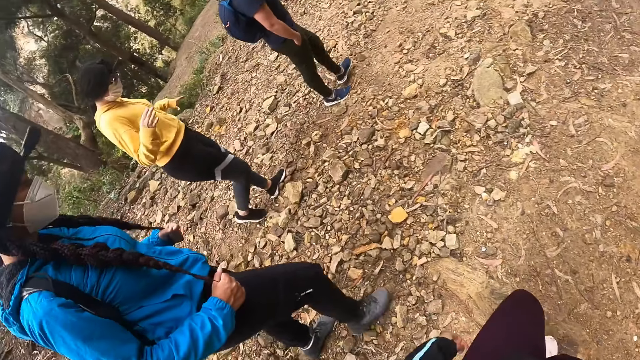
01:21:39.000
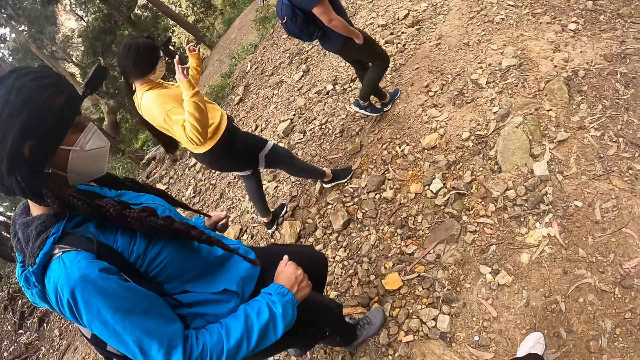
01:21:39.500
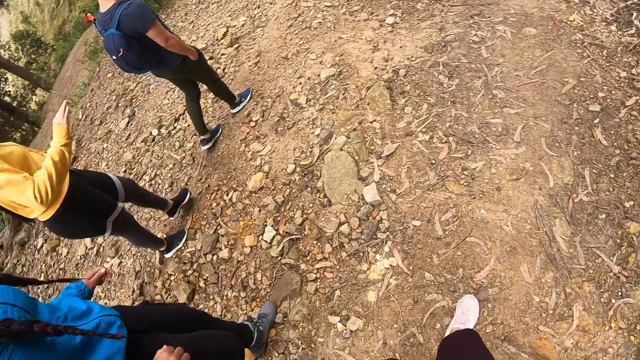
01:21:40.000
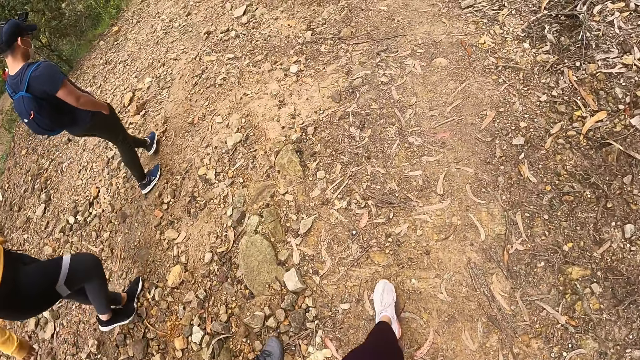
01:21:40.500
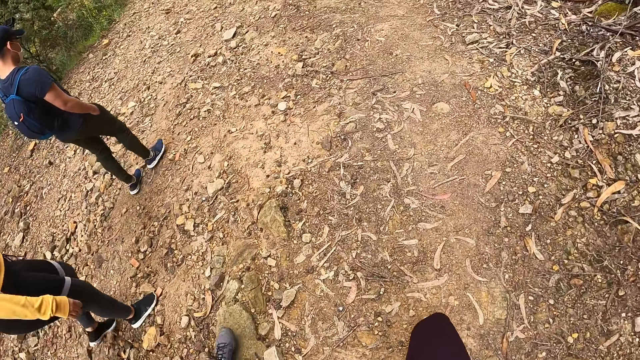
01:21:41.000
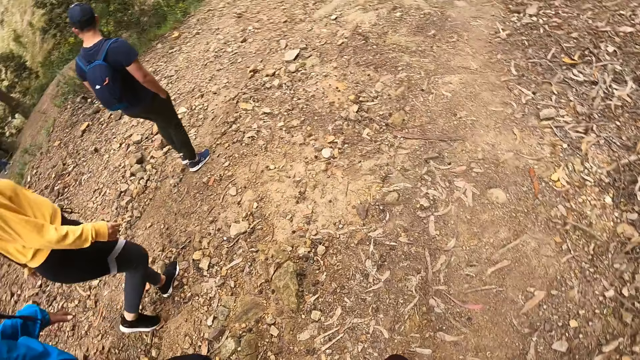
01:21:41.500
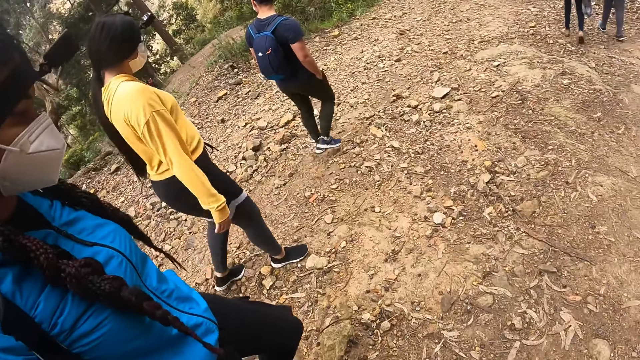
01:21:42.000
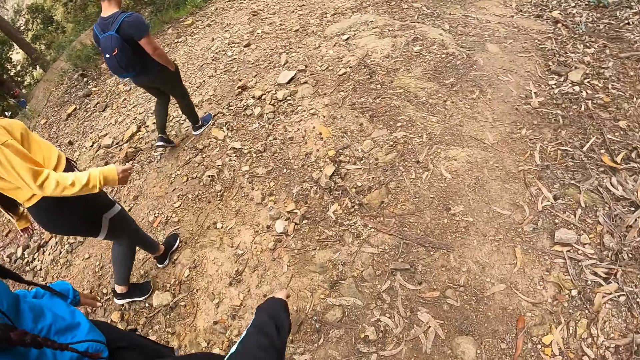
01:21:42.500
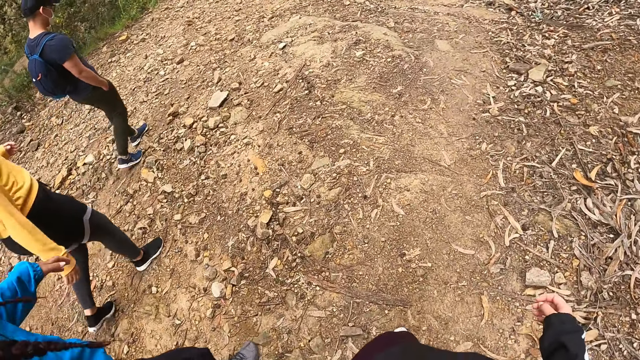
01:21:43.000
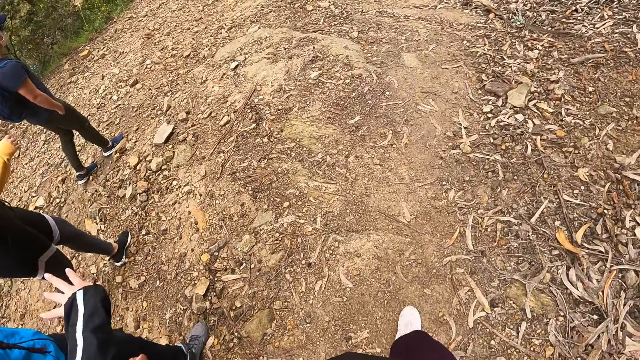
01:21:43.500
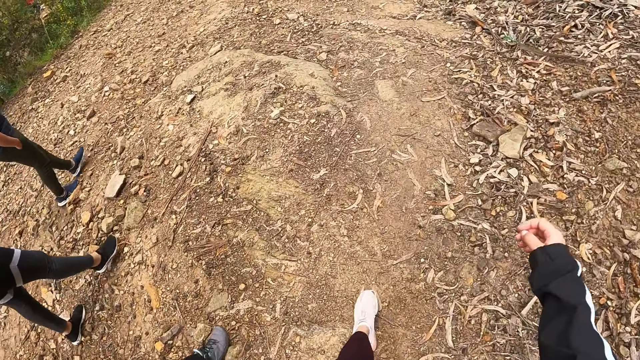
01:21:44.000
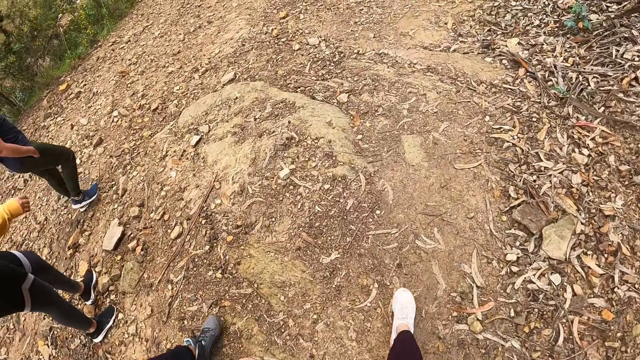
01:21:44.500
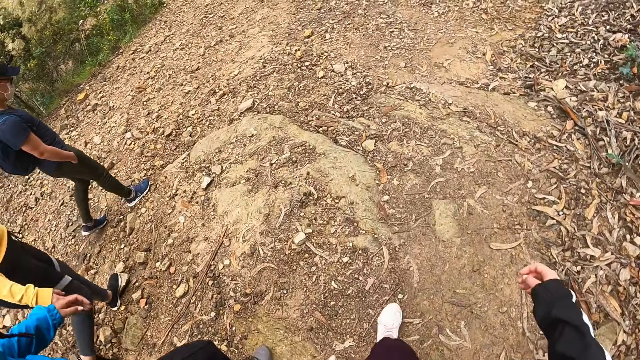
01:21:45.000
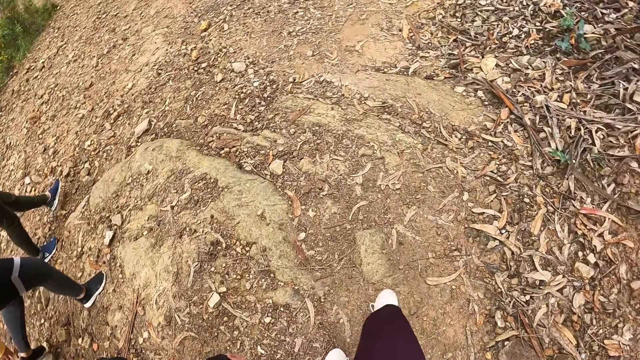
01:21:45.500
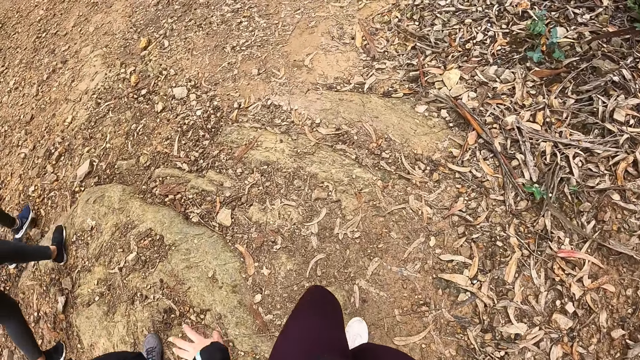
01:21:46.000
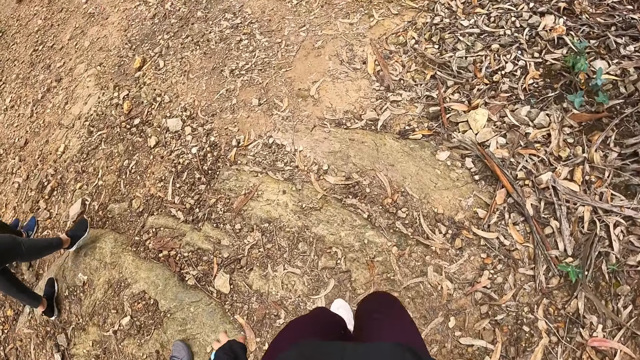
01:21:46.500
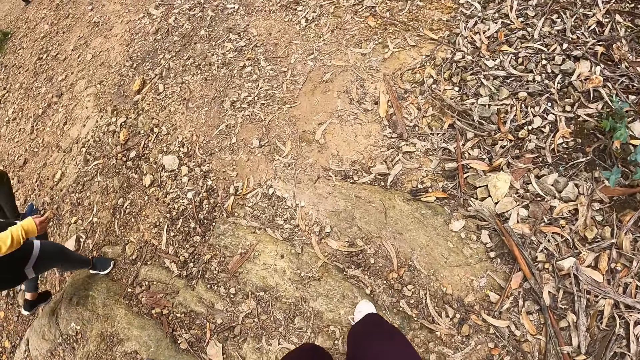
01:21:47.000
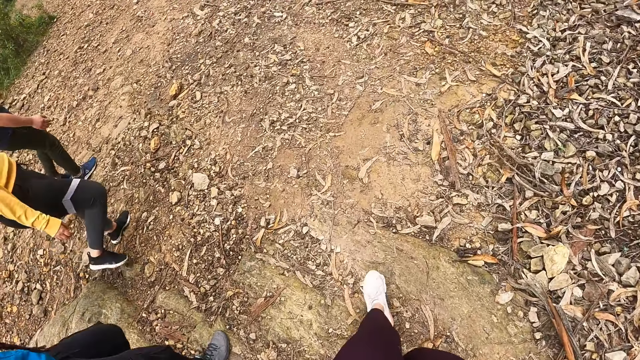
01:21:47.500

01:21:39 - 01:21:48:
The camera wearer sways the left hand and looks around. They sway the left hand and sway the right hand. They sway the right hand again. They interact with the woman. They sway the right hand, sway the left hand and raise the right hand.

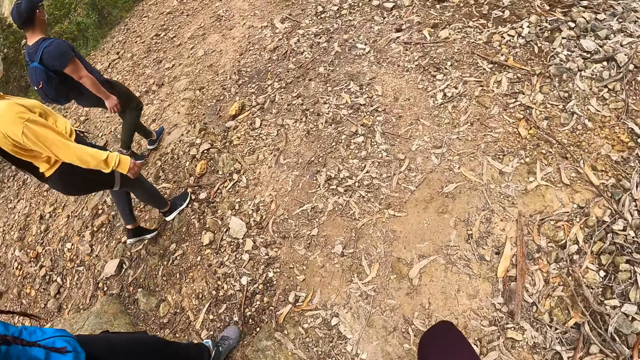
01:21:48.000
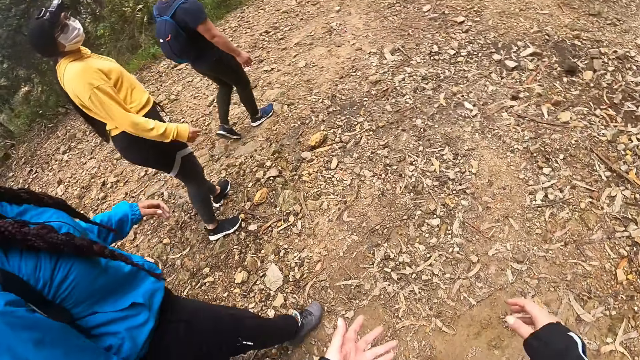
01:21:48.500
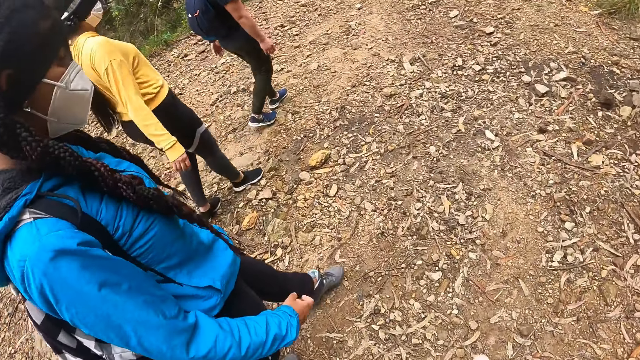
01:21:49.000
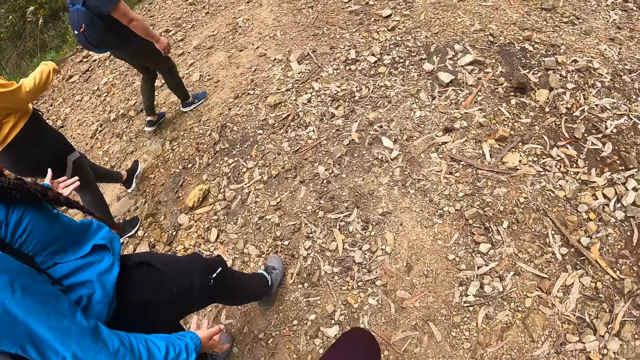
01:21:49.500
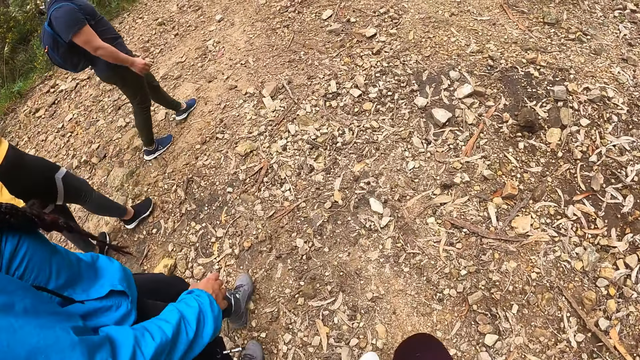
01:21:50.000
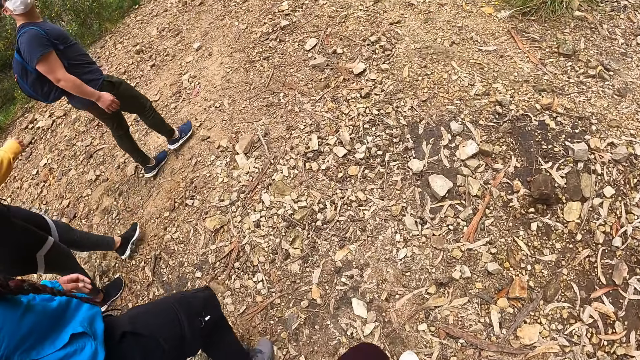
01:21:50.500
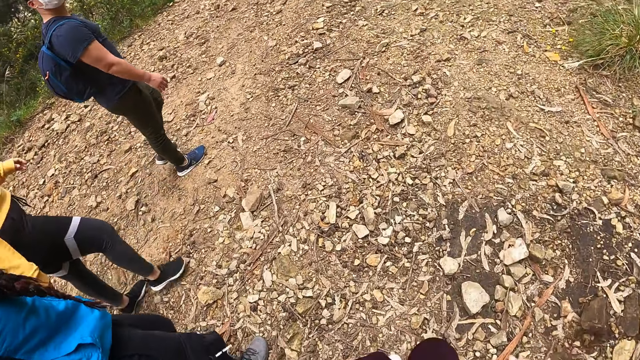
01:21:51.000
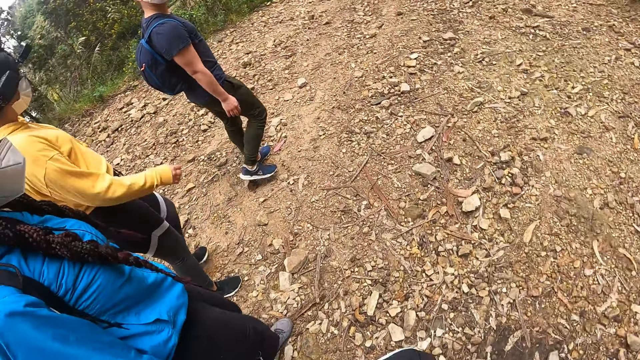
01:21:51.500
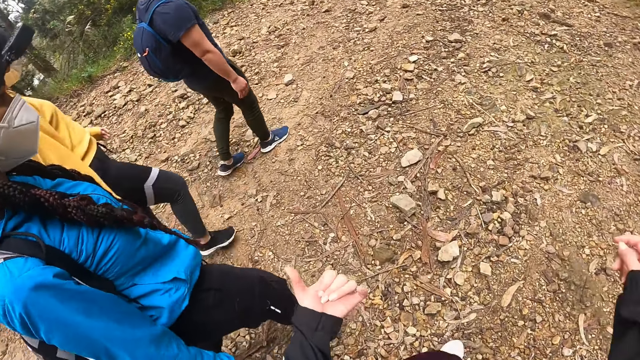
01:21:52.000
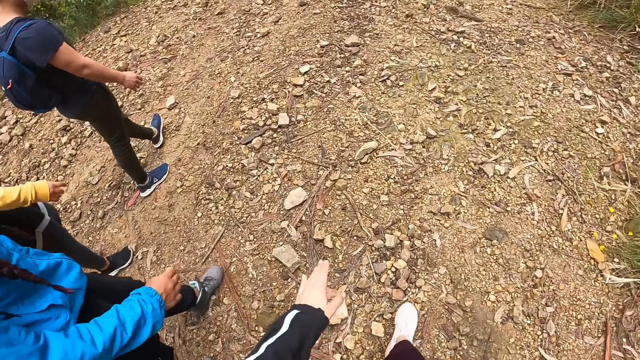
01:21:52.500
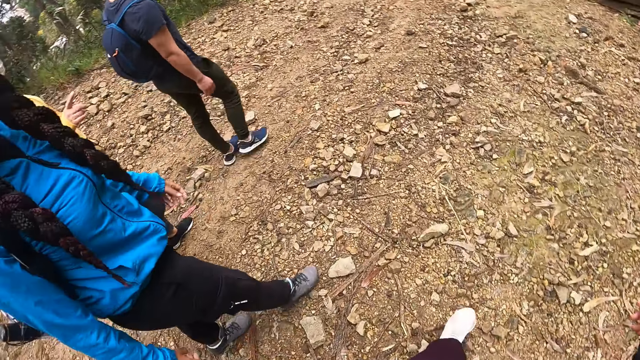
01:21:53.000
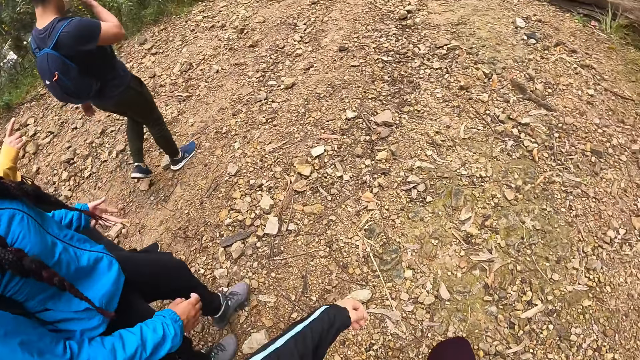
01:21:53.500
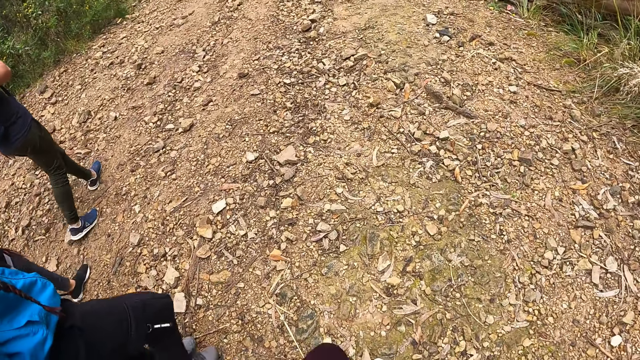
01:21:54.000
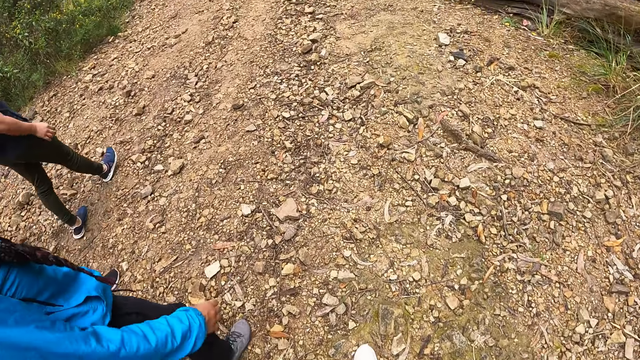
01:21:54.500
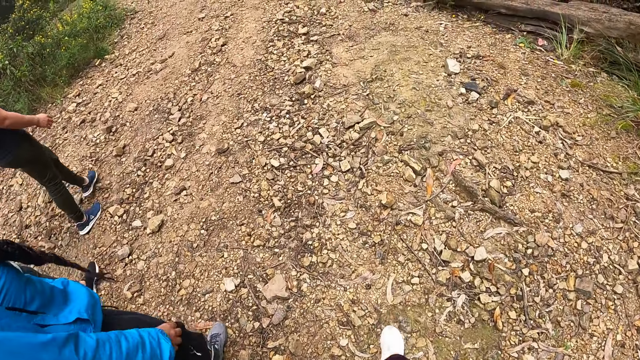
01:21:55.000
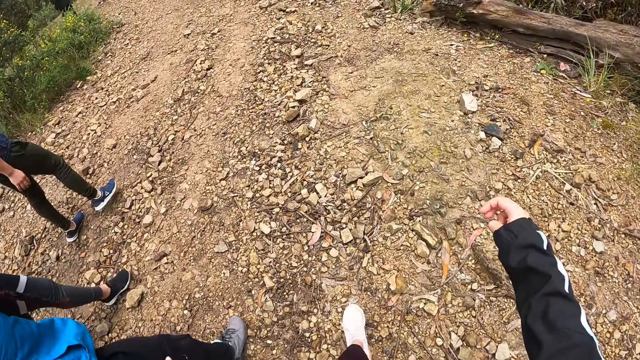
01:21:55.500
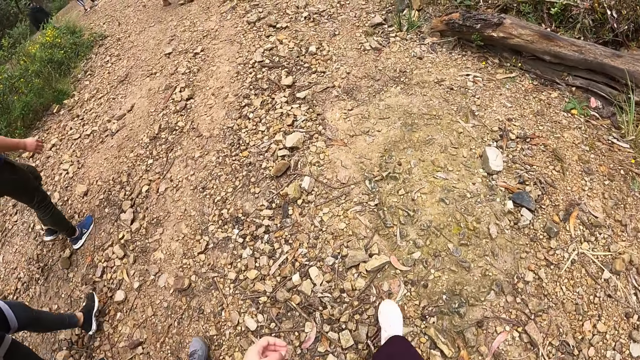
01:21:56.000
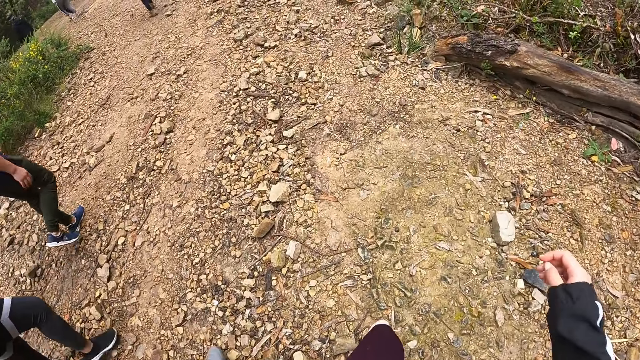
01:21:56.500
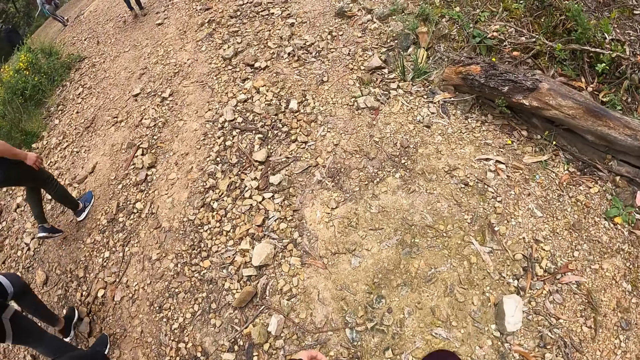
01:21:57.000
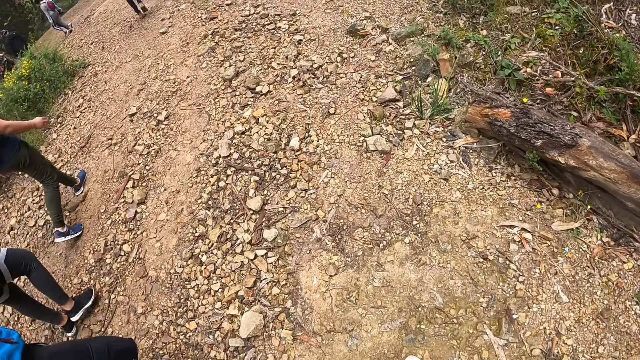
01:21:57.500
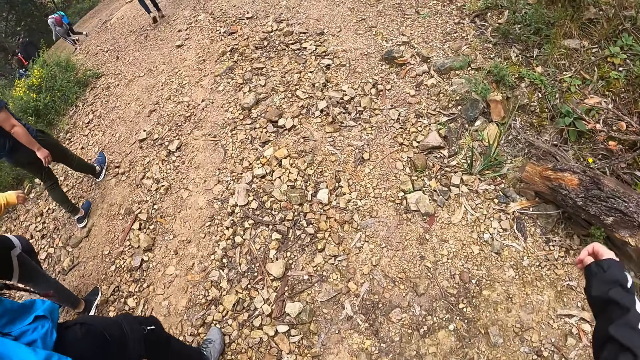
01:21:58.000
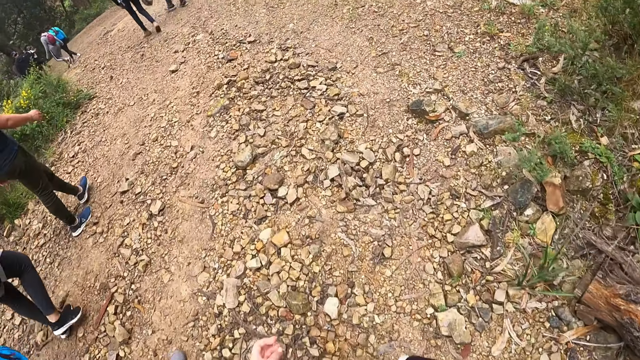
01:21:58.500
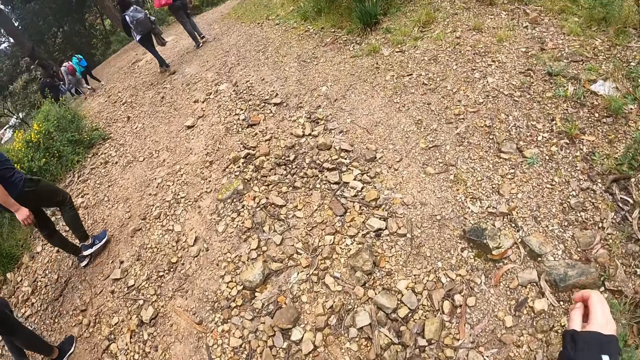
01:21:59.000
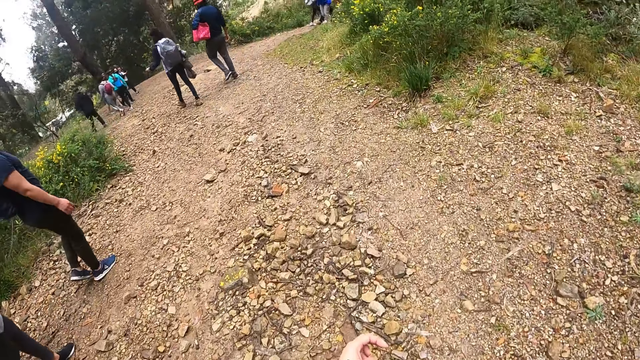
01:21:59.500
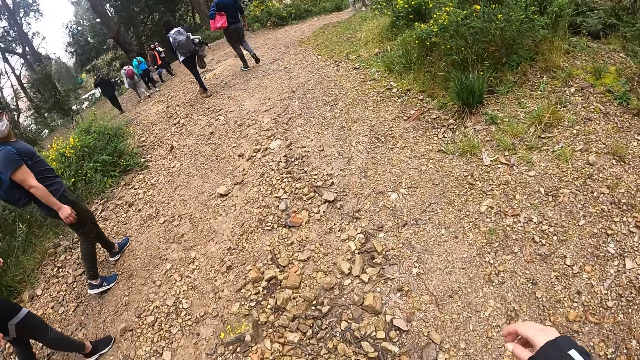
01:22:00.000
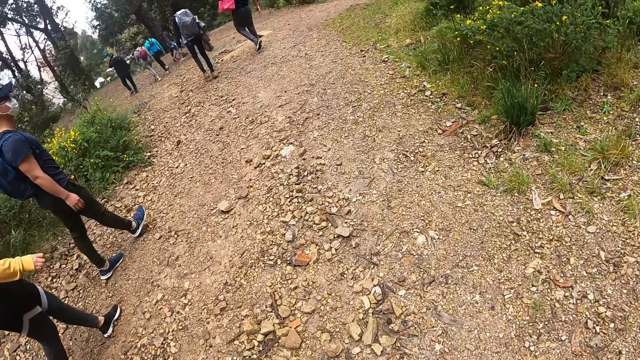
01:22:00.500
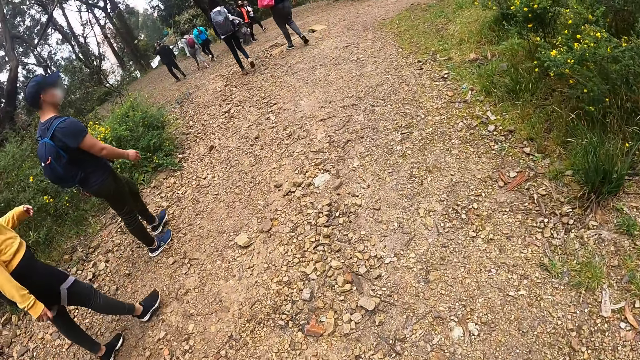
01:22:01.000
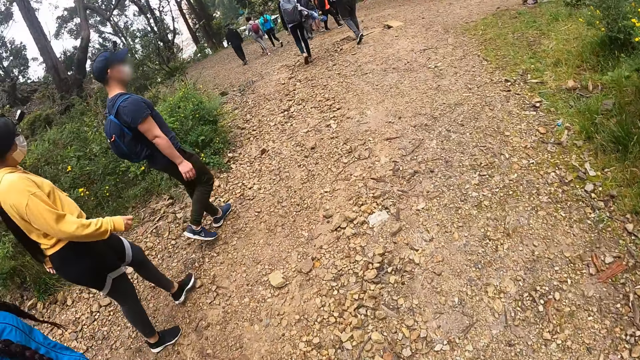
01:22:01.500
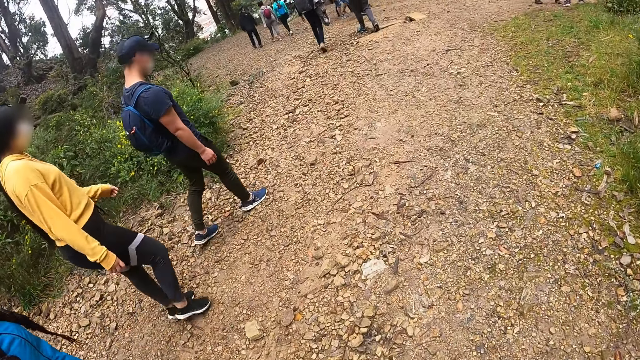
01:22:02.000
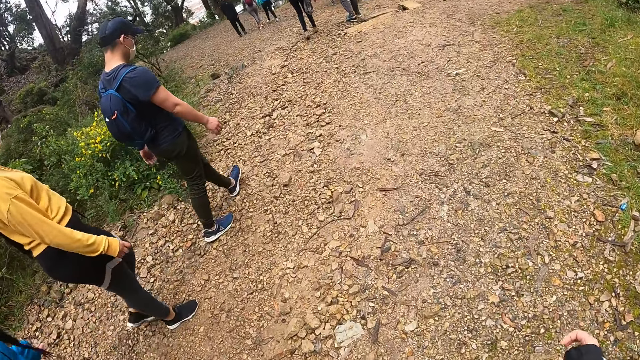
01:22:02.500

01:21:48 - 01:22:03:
The camera wearer raises the left hand, walks around, sways the right hand and raises both hands. They raise the right hand repeatedly. They raise the left hand, raise the right hand, raise the left hand, raise the right hand and walk around.
